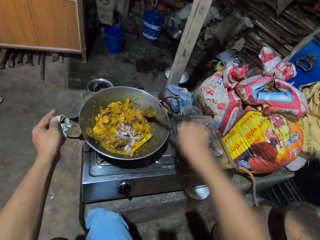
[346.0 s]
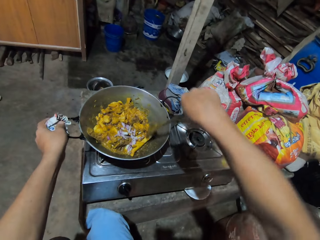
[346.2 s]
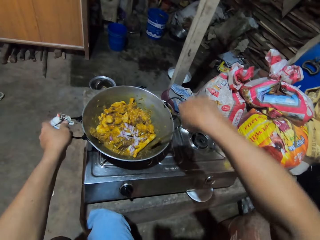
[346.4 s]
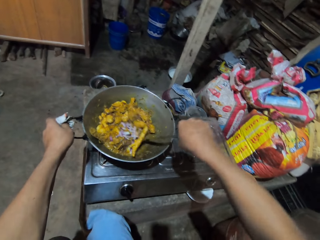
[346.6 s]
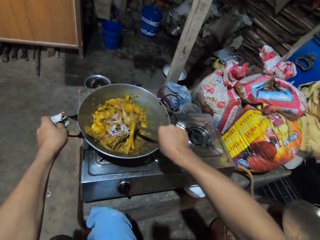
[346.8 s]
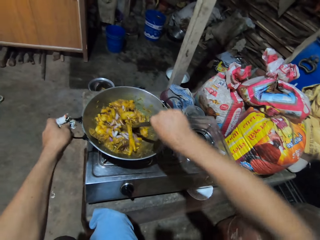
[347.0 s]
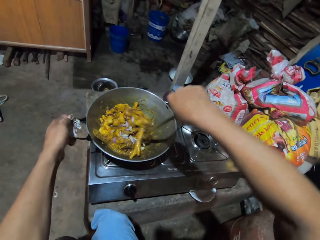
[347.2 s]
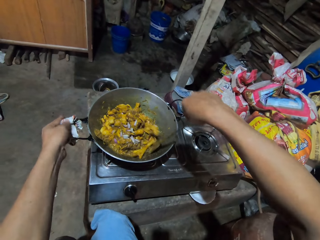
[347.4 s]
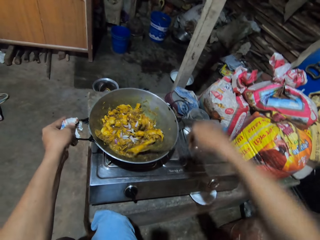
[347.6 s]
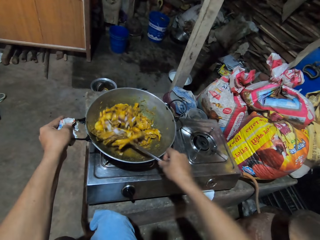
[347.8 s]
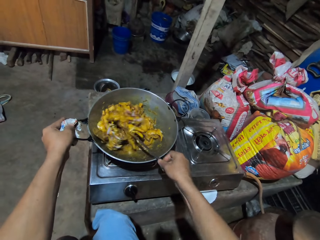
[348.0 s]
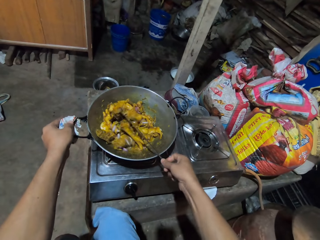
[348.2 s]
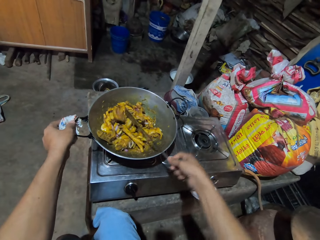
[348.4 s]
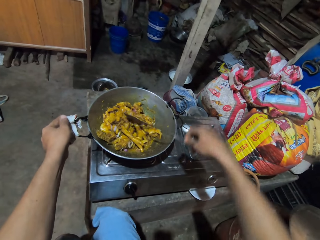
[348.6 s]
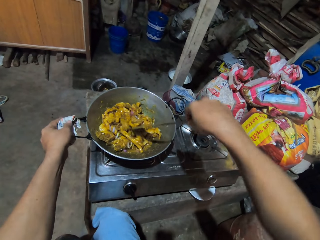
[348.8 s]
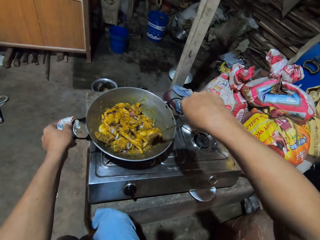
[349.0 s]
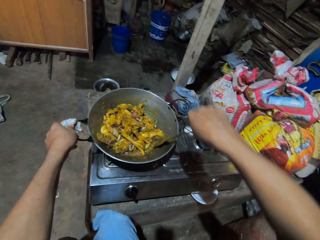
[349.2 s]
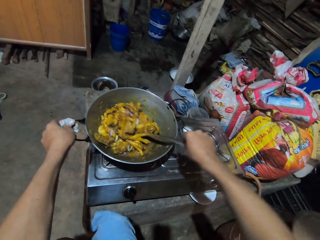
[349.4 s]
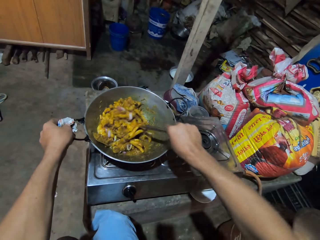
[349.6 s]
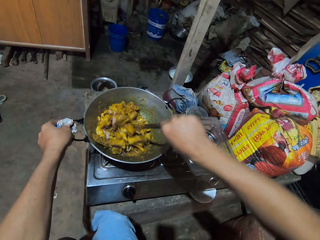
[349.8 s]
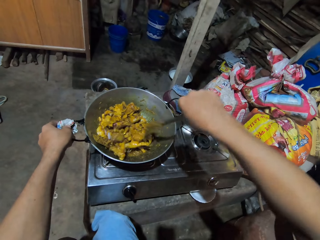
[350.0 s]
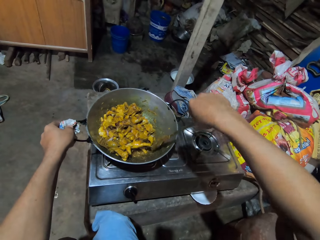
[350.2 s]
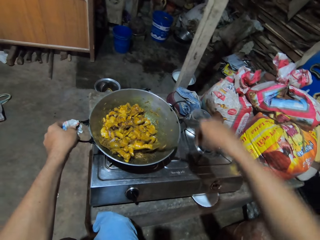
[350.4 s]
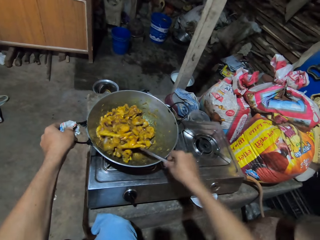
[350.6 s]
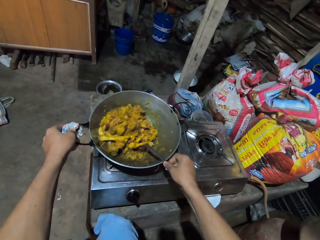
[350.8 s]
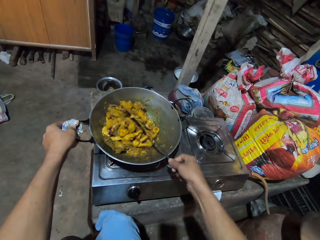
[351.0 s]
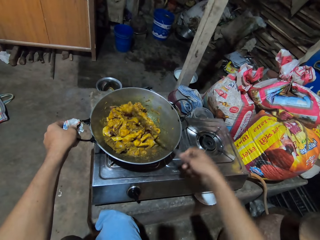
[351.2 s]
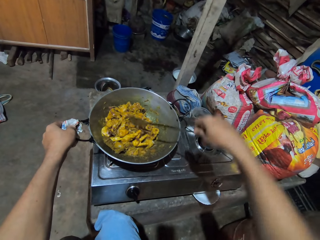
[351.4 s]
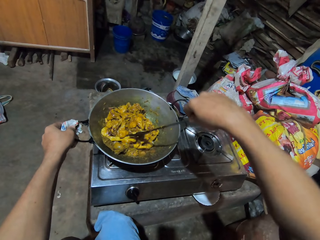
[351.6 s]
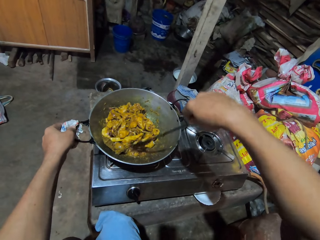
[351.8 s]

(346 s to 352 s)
The camera wearer moves hands forward. They pick up the solid turner. They hold the spoon and hold the cooking basin. They stir the stew.

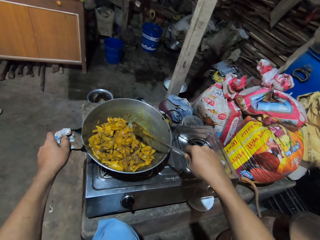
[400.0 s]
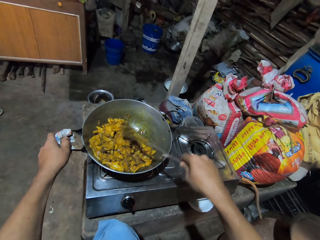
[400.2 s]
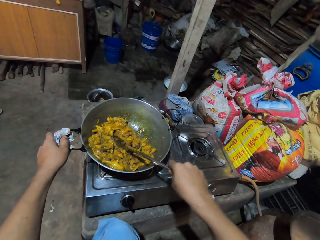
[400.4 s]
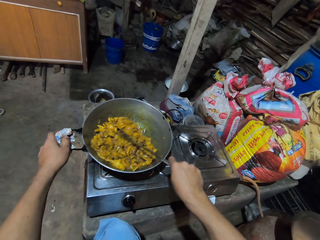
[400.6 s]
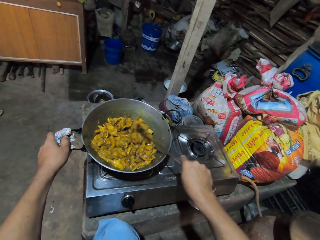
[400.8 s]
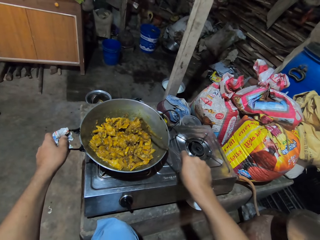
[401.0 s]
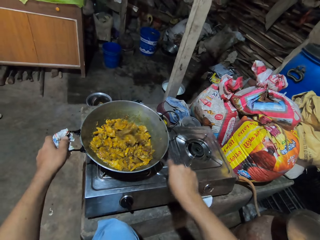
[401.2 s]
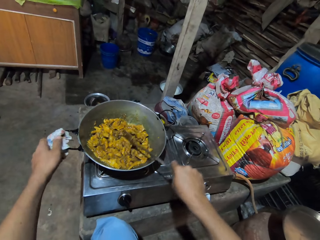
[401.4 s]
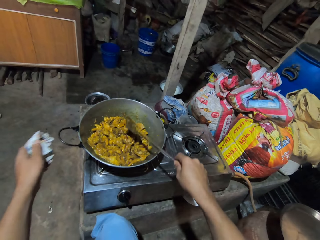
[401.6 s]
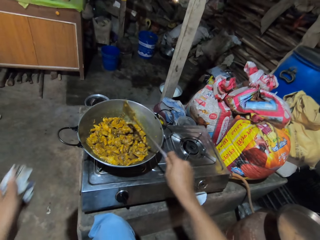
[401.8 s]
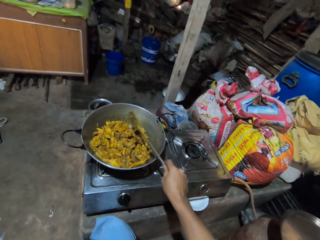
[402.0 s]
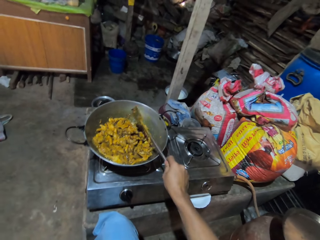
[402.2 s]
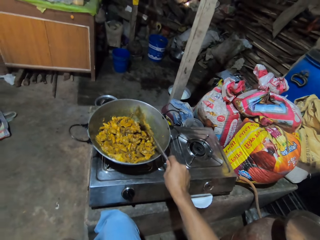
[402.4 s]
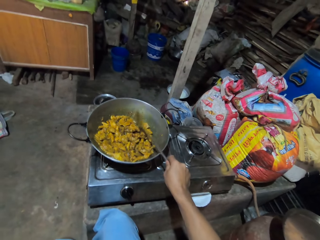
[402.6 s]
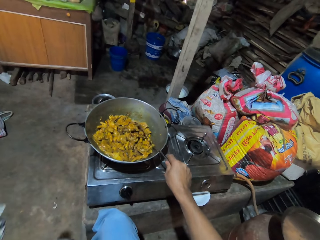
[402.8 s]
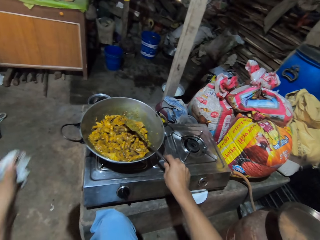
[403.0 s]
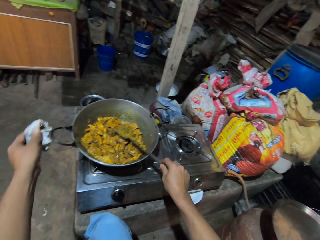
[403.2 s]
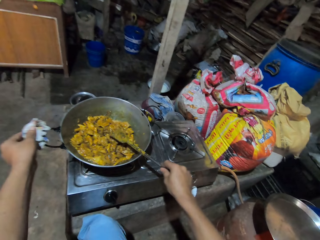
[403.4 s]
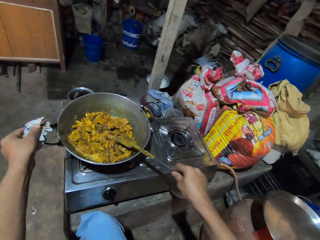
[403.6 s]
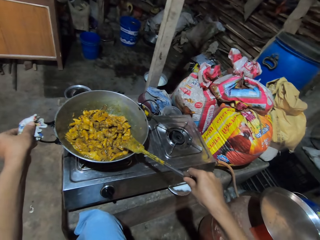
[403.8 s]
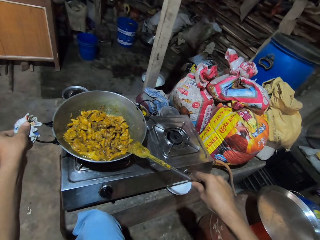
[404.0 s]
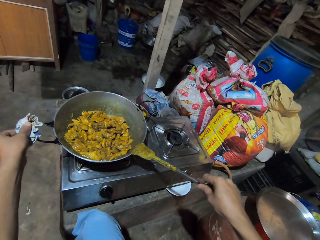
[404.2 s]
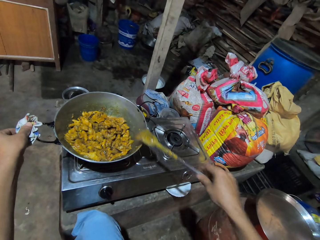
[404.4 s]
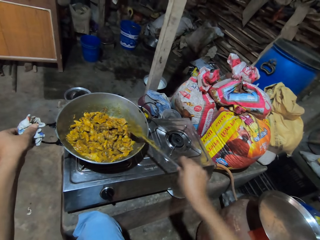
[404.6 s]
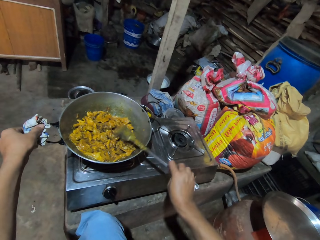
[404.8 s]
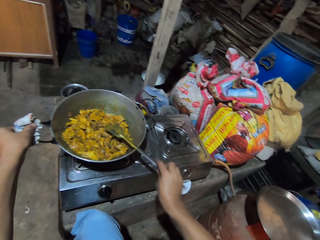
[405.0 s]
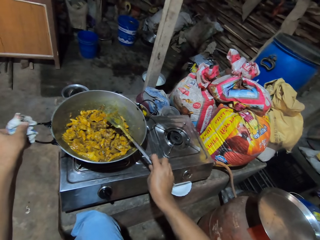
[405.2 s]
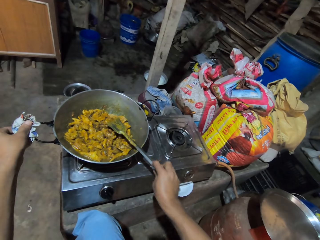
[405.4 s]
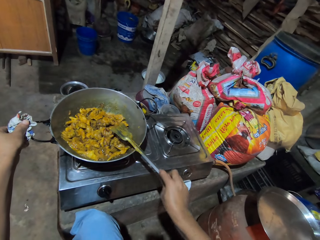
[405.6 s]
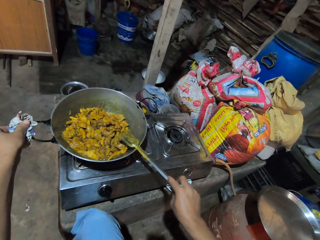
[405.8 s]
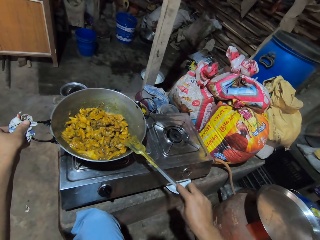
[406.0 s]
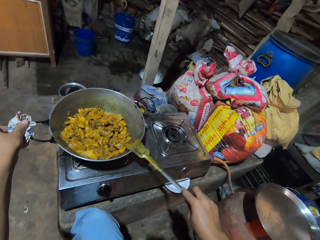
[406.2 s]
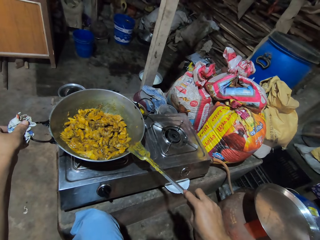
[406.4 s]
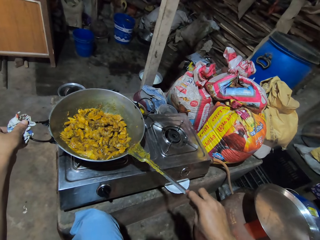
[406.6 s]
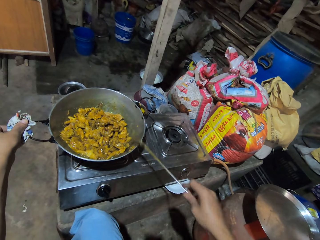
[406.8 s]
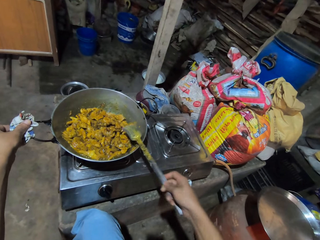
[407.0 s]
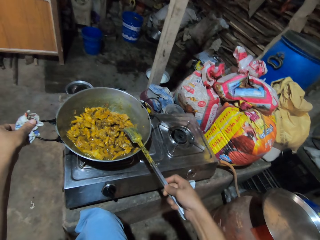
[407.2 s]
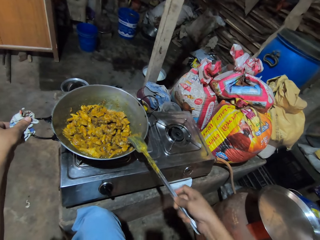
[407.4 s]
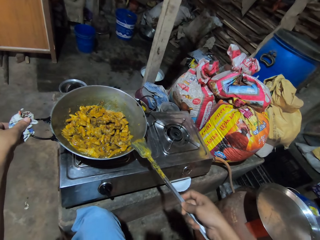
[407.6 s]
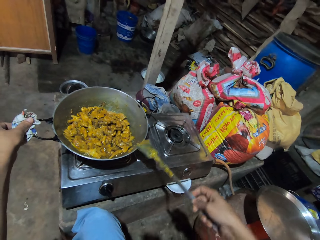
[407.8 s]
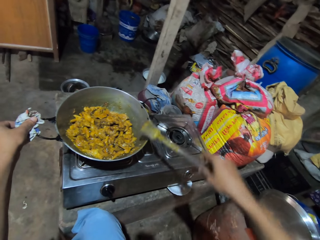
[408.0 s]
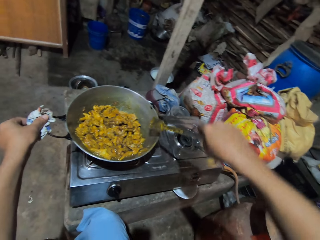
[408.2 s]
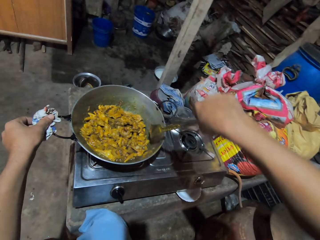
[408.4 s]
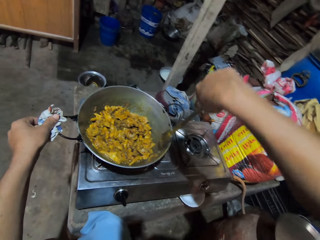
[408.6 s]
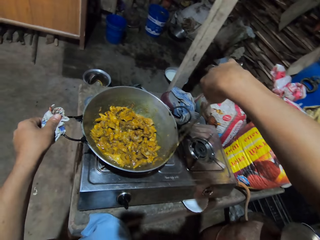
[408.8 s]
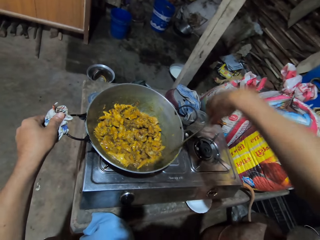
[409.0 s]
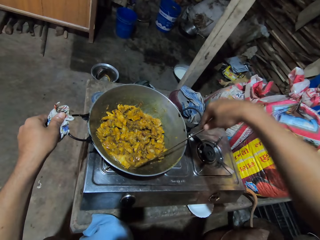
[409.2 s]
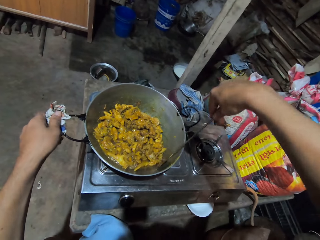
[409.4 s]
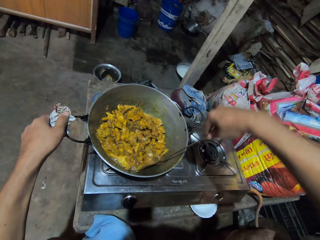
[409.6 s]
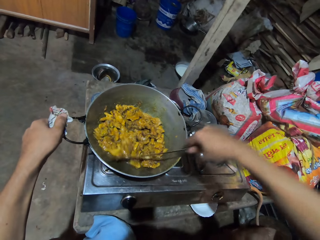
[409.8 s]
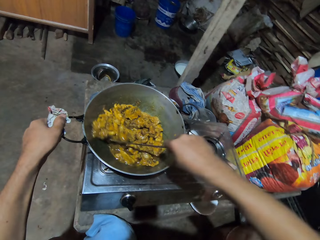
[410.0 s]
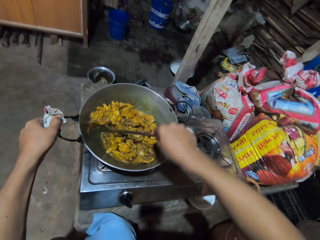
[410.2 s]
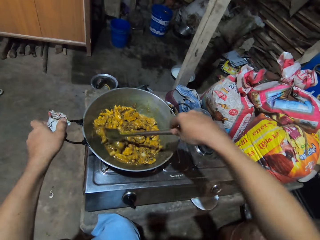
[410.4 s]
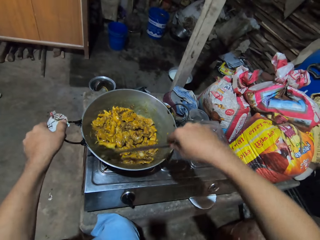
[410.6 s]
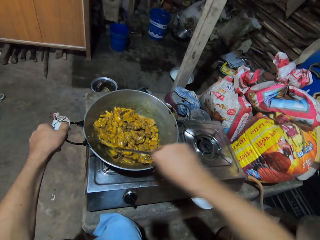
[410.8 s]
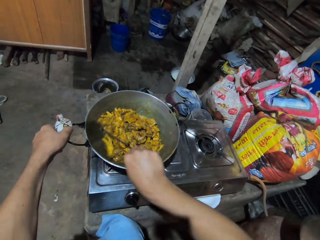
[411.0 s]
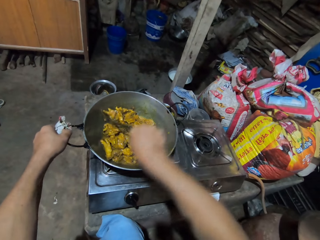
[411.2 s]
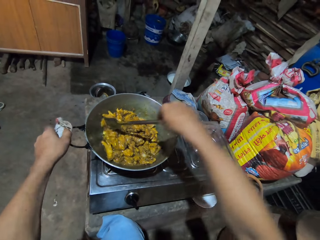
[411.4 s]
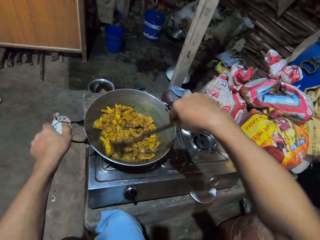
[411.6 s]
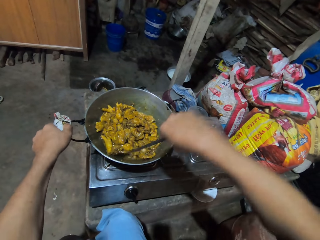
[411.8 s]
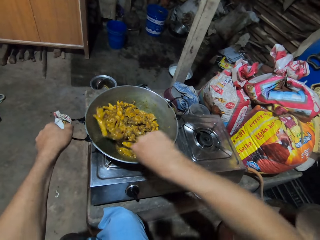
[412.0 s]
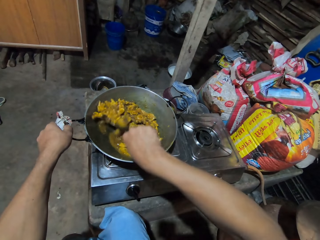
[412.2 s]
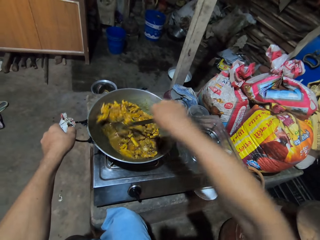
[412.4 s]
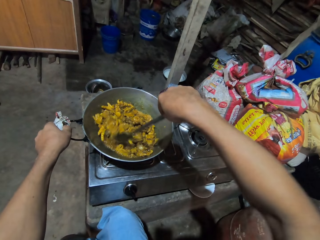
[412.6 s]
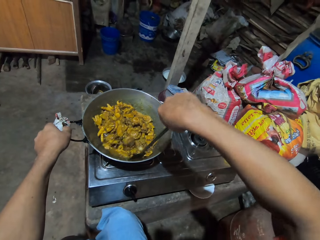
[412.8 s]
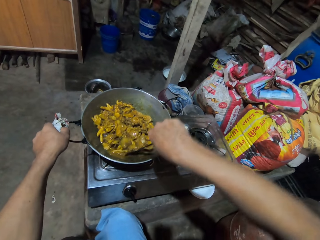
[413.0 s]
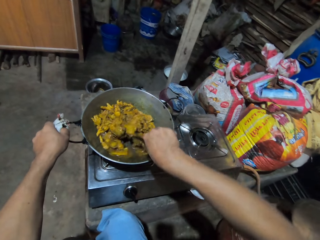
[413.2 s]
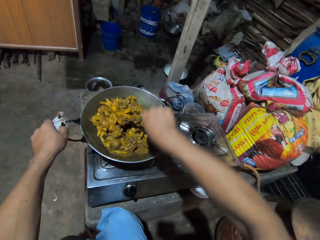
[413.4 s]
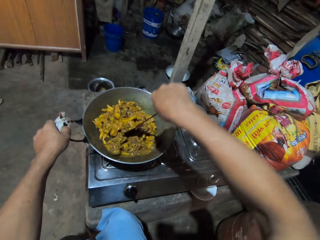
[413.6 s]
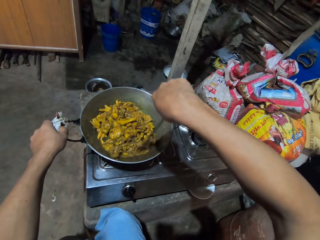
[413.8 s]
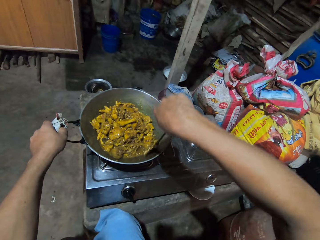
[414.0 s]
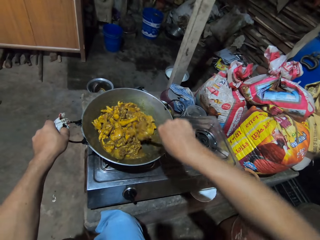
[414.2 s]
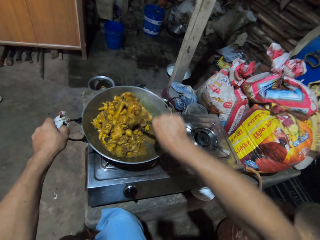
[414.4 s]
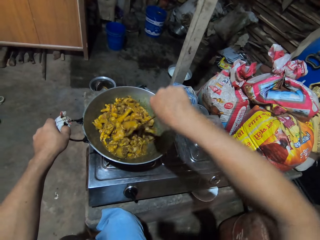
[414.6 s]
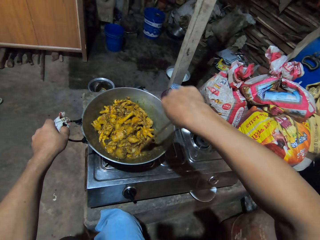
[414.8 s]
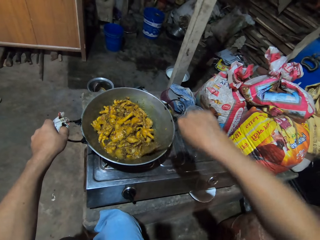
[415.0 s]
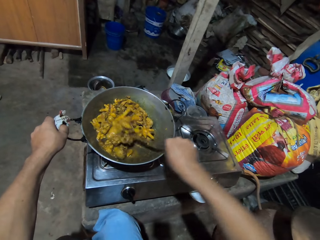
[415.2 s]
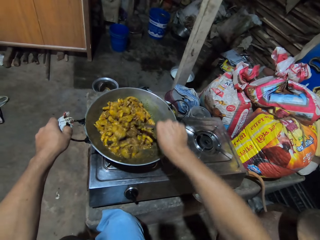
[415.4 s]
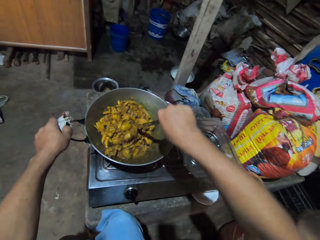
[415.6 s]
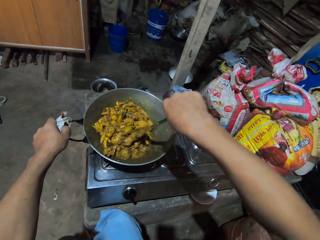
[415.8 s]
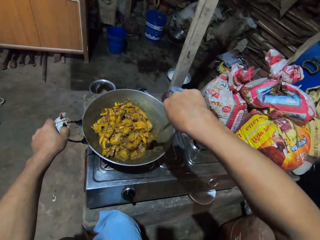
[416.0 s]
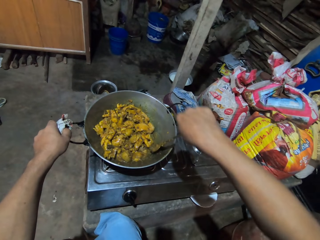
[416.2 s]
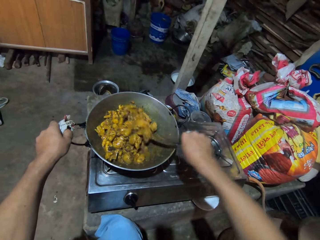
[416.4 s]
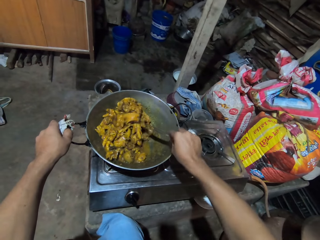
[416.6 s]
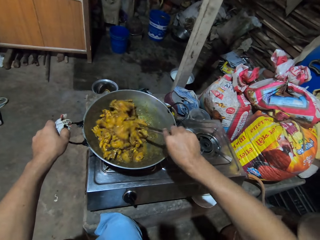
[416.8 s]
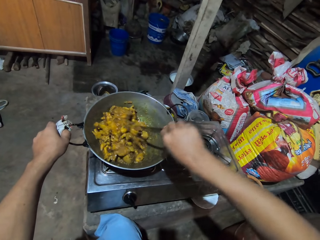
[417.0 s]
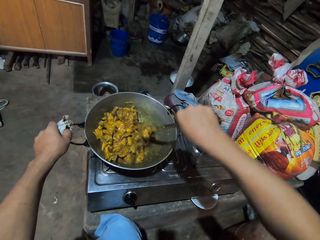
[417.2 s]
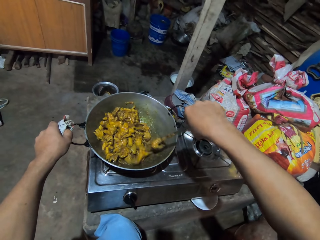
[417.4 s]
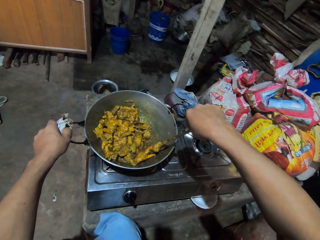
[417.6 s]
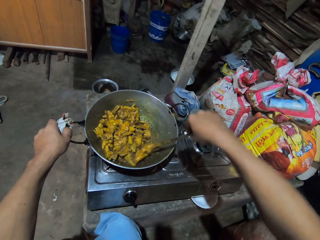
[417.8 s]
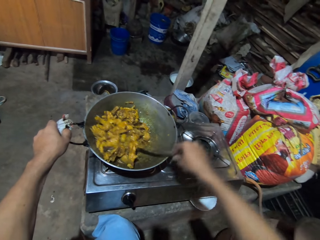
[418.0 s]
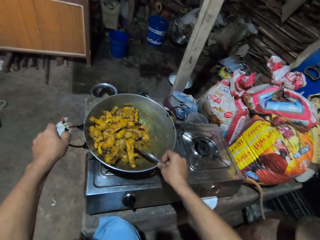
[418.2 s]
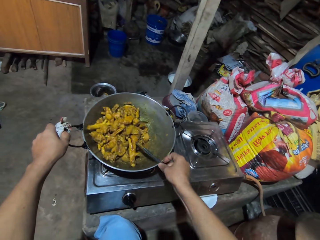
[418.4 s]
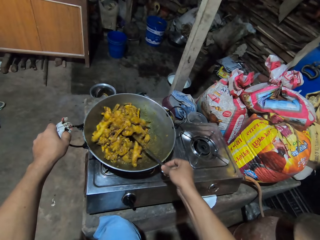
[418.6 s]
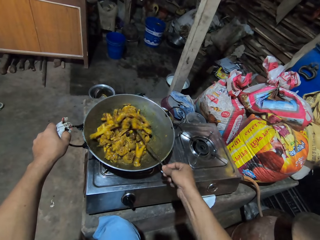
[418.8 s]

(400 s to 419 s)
The camera wearer lets go of the deep frying pan handle. They hit the solid turner on the deep frying pan. They move hand back. They hold the deep frying pan handle. They remove excess stew on the solid turner. They stir the stew.
